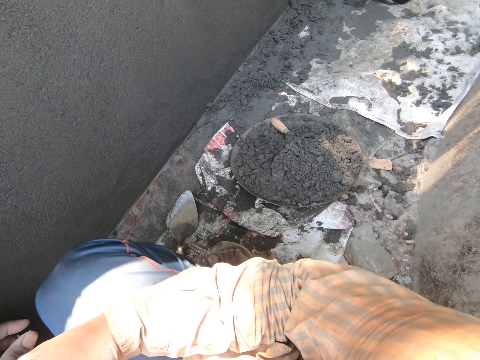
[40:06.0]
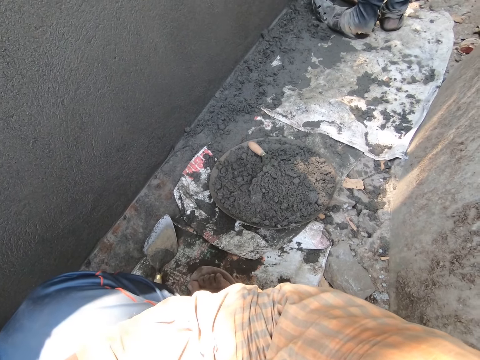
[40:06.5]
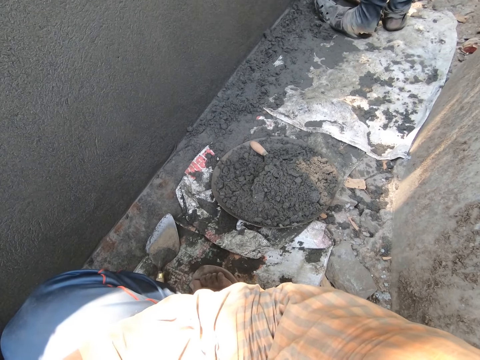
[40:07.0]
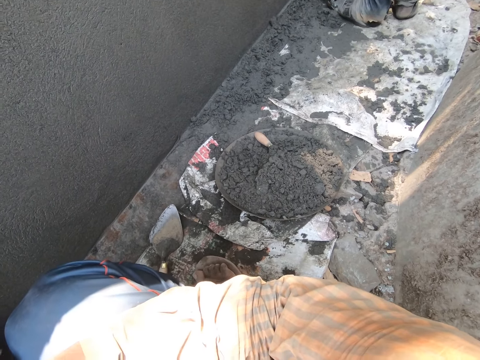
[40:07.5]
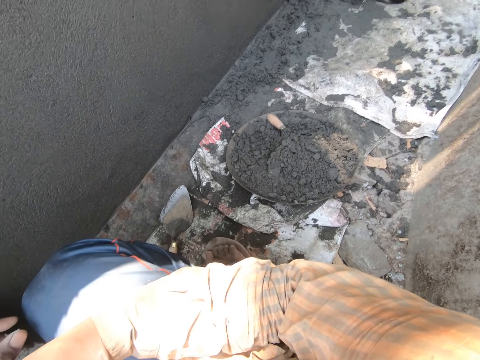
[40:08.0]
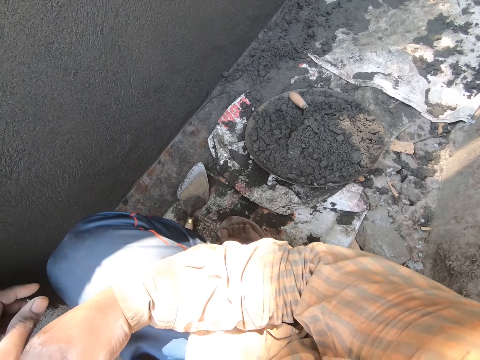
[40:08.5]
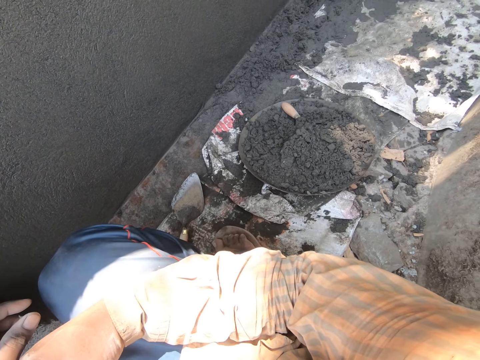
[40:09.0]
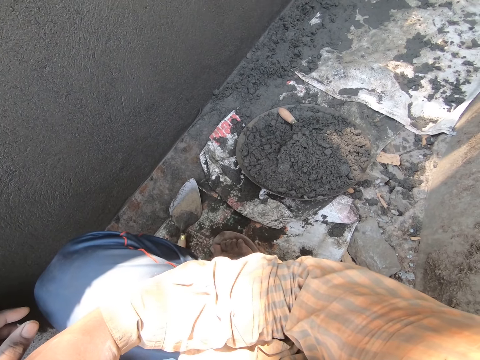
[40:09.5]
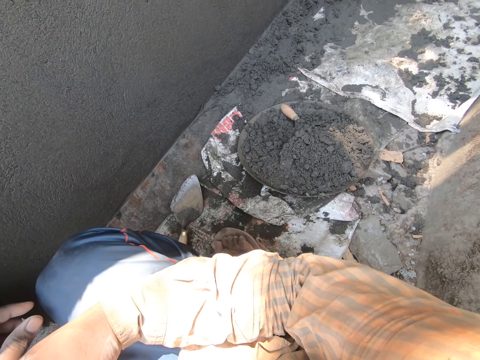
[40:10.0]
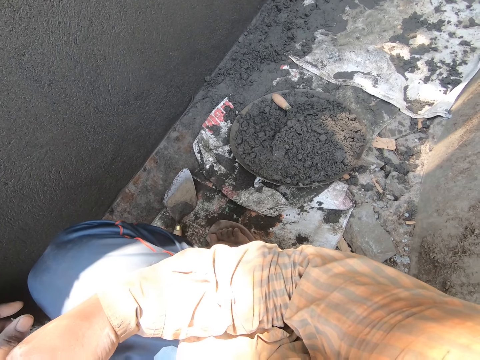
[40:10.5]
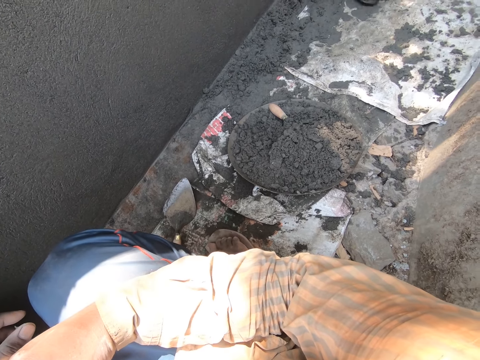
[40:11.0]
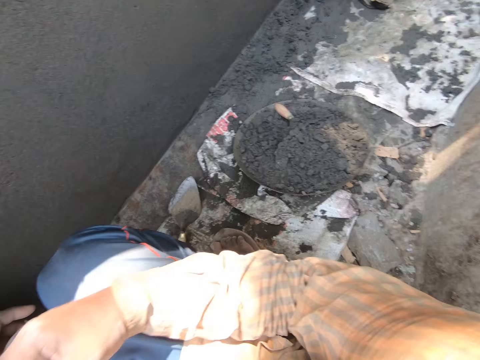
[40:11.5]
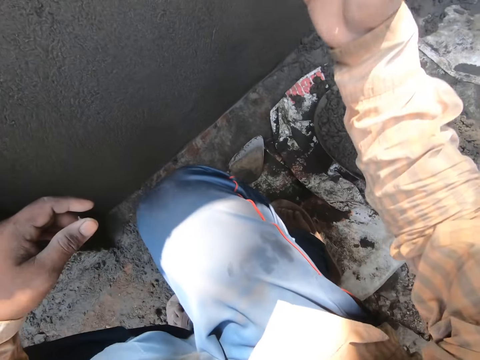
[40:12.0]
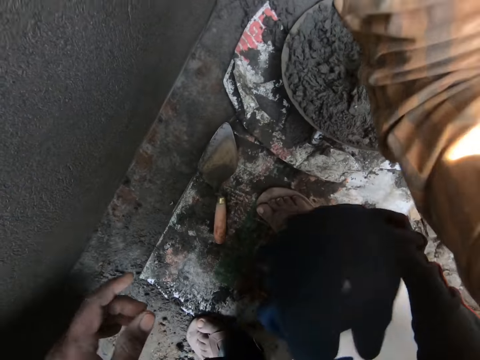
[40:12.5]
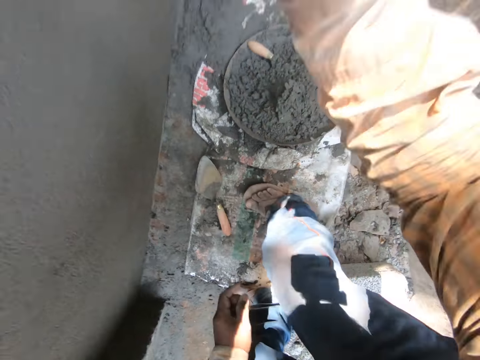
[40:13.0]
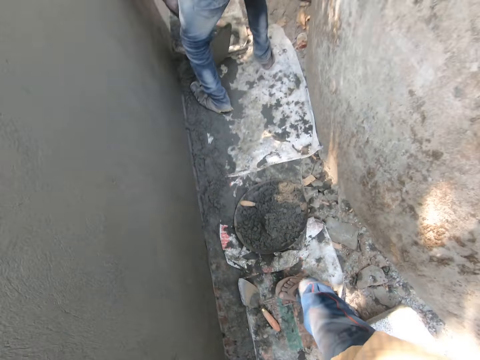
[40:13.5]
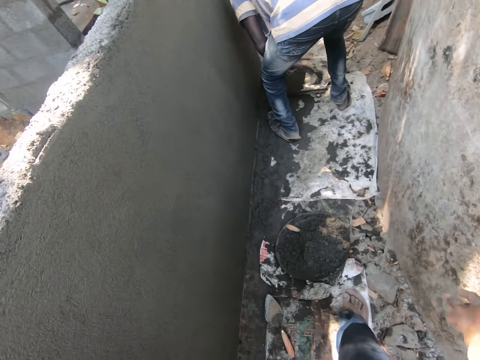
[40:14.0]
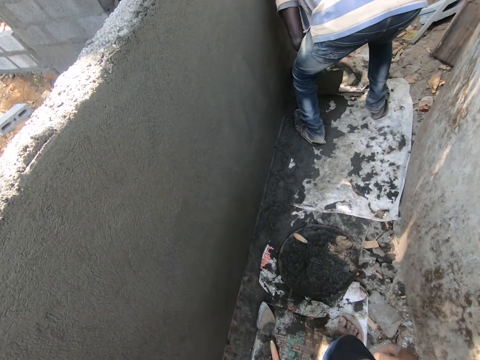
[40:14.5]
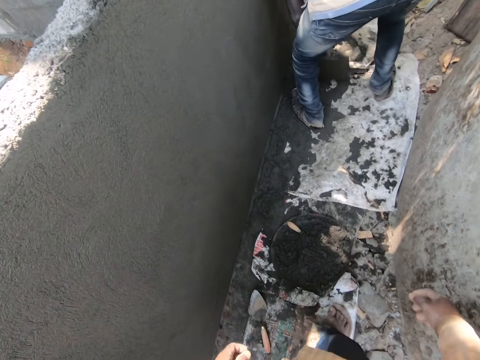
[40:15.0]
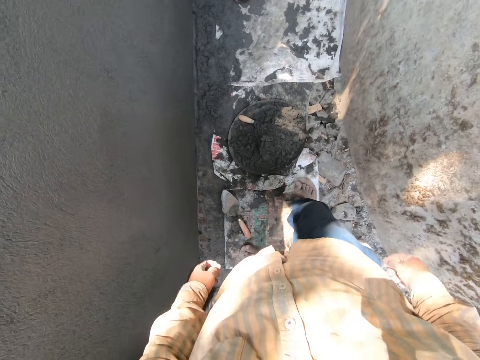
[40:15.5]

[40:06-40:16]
The camera wearer looks around. He stands up from the block on the ground. He holds his head with his right hand. He walks.

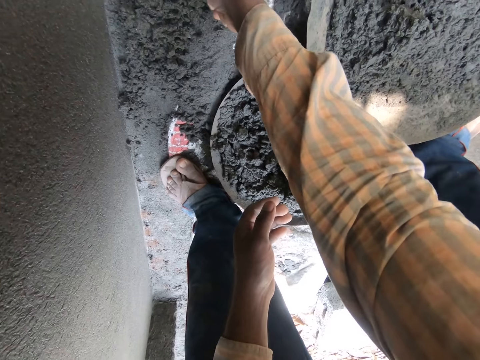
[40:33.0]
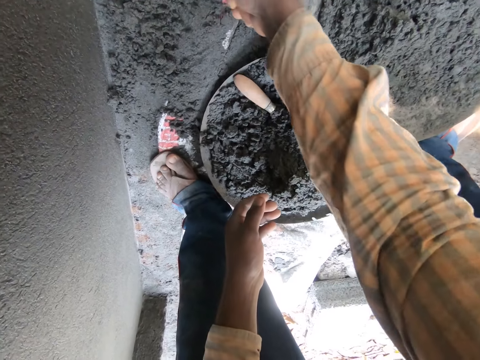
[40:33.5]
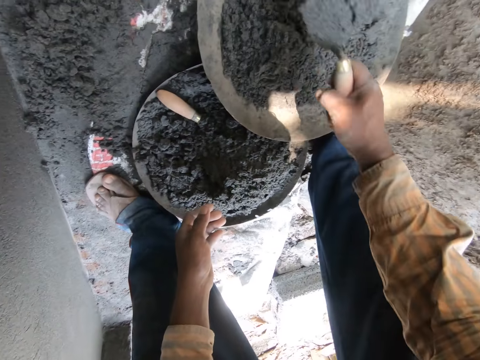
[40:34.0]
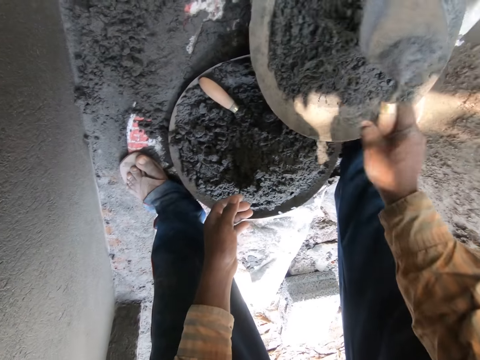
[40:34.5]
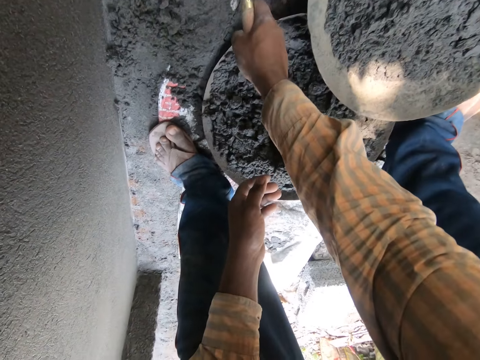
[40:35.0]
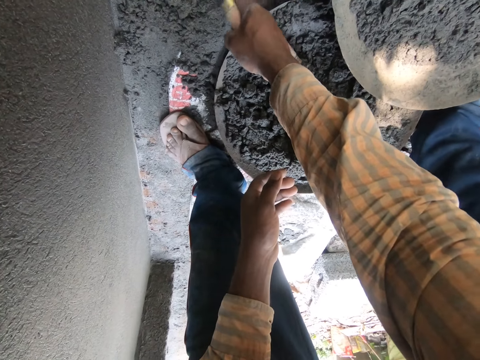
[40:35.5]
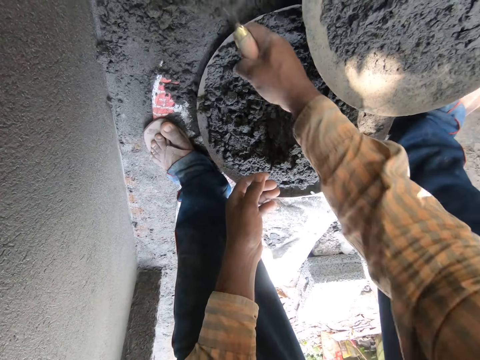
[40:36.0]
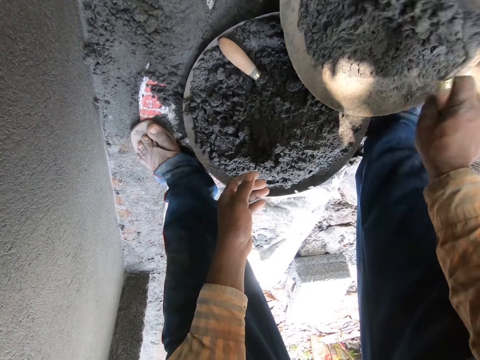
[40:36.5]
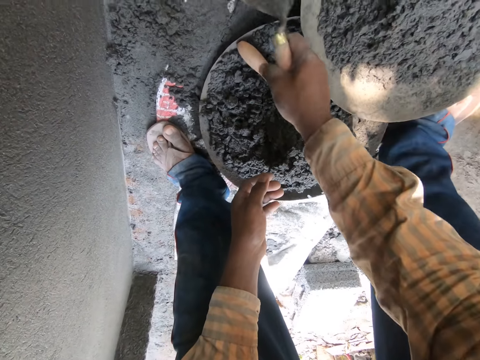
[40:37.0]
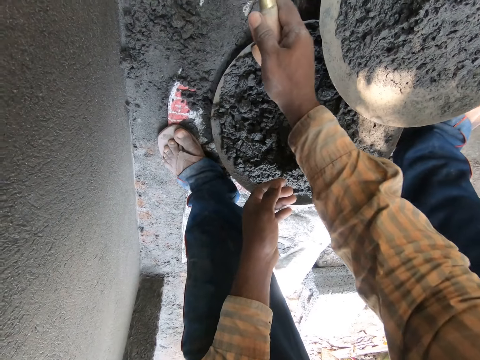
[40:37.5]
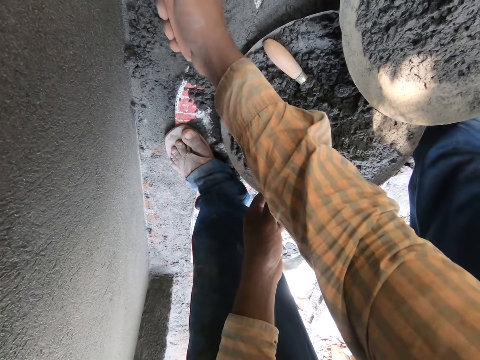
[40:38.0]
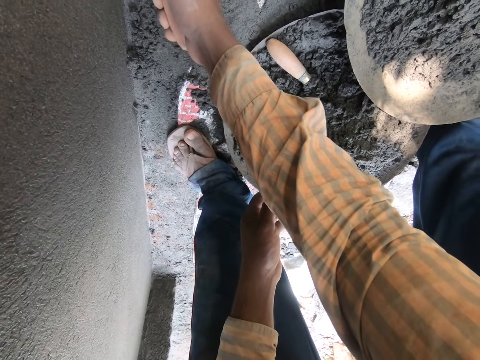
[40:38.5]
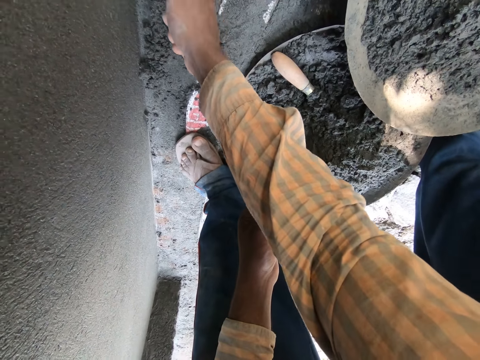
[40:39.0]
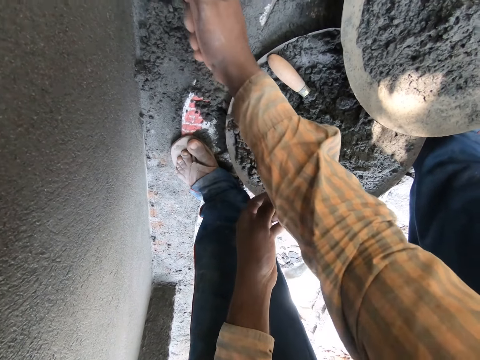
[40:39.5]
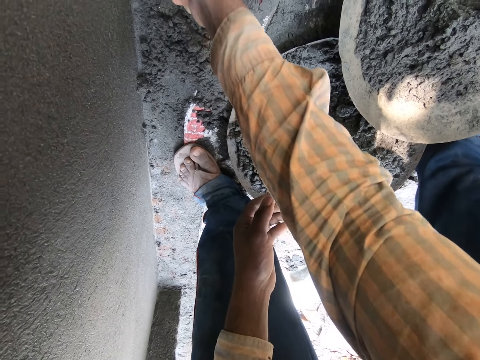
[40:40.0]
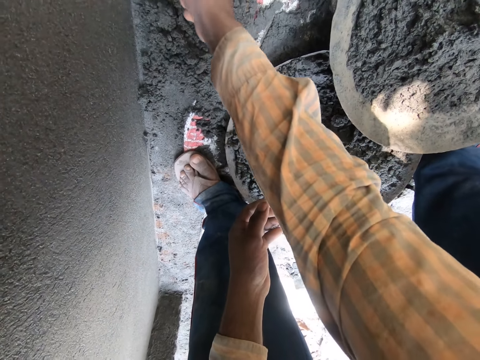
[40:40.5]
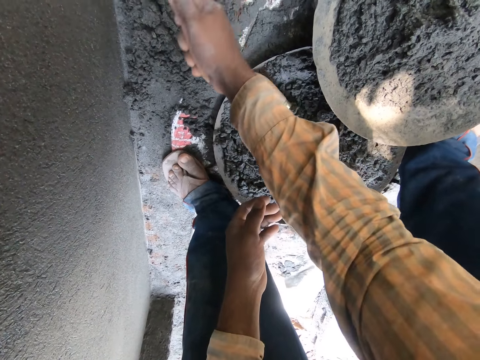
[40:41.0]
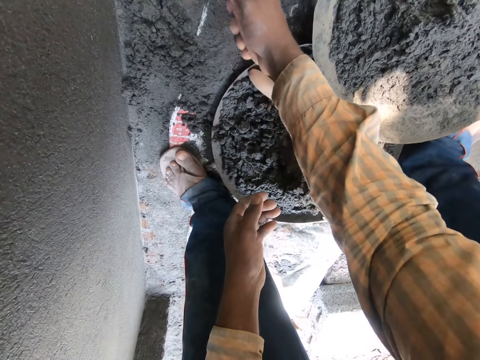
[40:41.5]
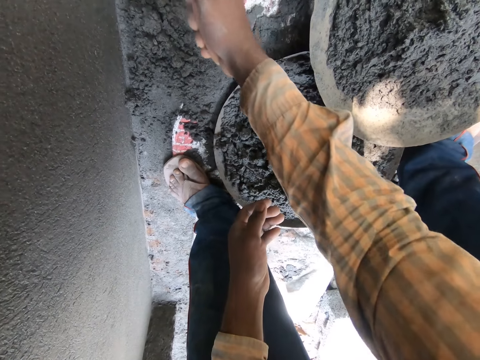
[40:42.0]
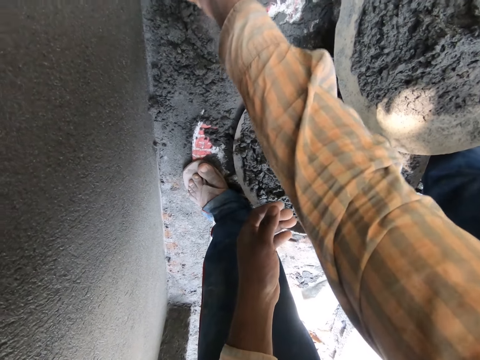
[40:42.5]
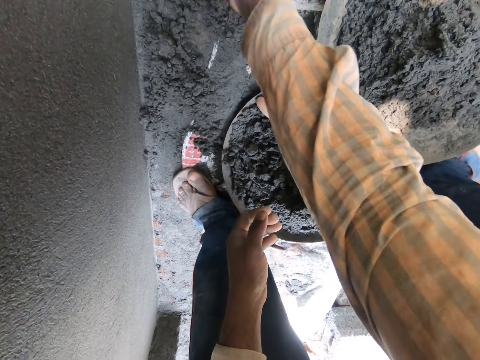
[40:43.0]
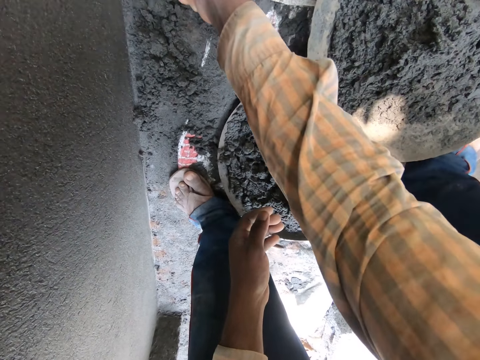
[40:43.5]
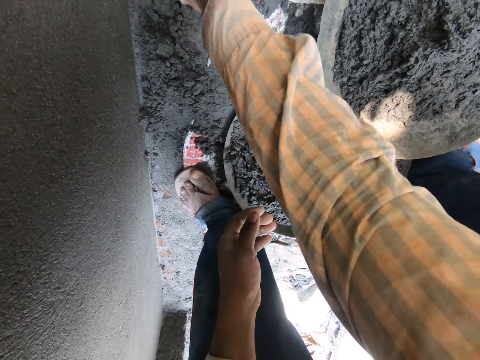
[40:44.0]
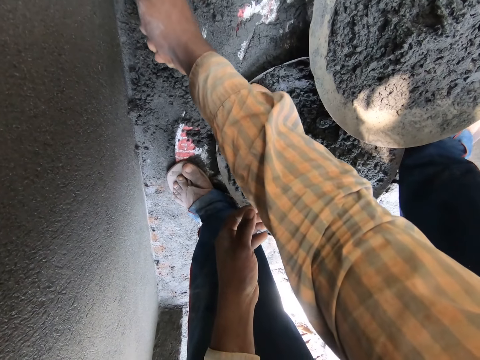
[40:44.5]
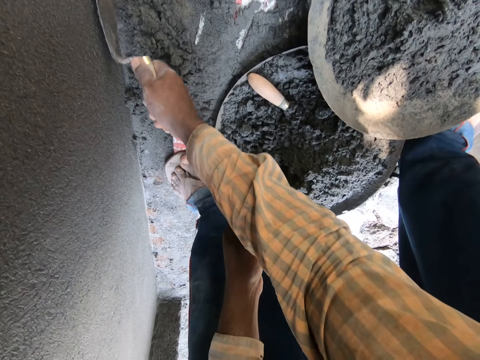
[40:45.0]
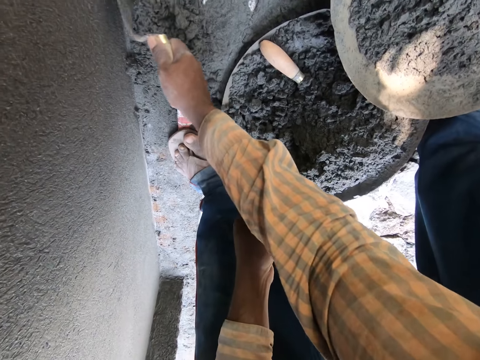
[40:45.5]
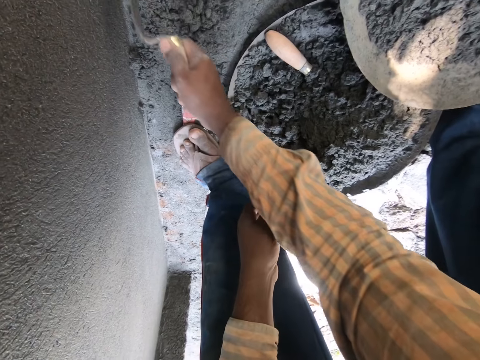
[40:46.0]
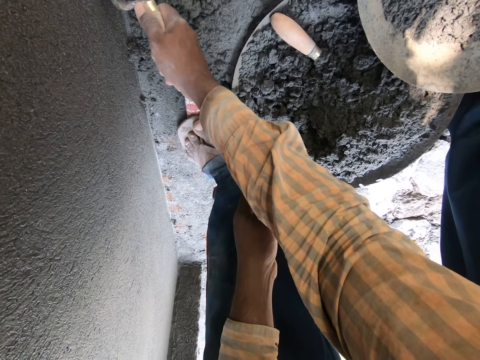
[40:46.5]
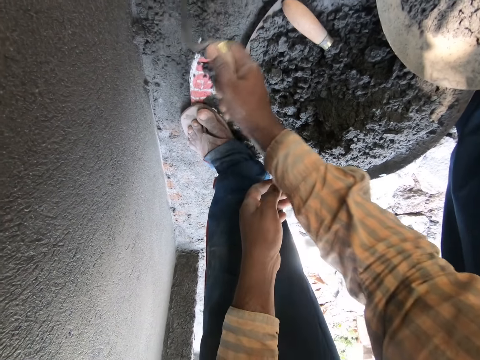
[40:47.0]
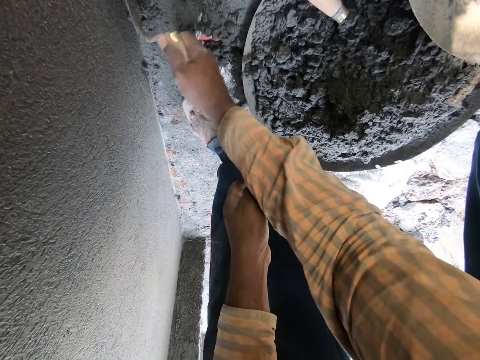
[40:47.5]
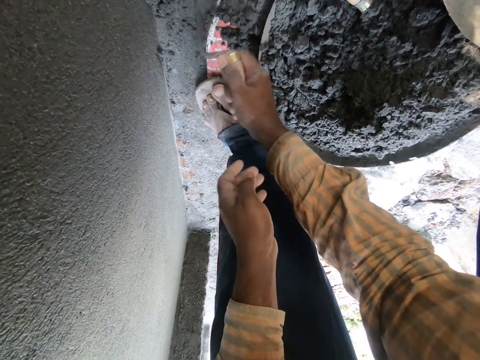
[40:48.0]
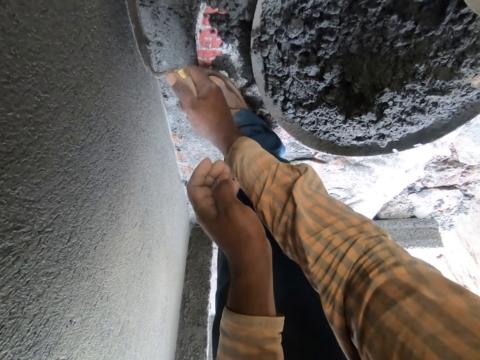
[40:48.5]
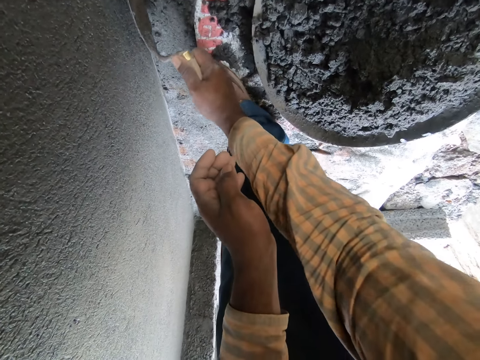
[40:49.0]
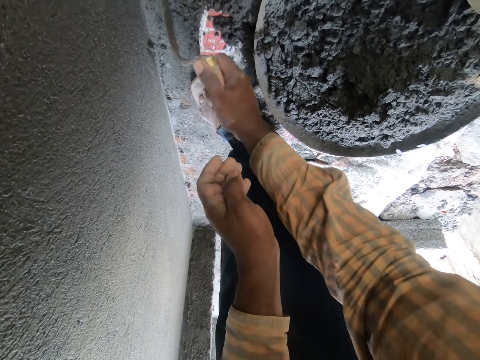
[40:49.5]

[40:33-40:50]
The camera wearer scoops up cement. He pours the concrete sand from the trowel in his right hand in the mortar pan on the sack carpet on the ground. He moves the trowel up. He packs some concrete sand from the sack carpet on the ground with the trowel in his right hand. He pours the concrete sand from the trowel in his right hand in the mortar pan on the sack carpet on the ground. He gathers some concrete sand from the sack carpet on the ground with the trowel in his right hand. He plasters the wall with the trowel. He removes plaster from the wall with the trowel. He spreads mortar on the ground with the masonry mortar in his right hand.
